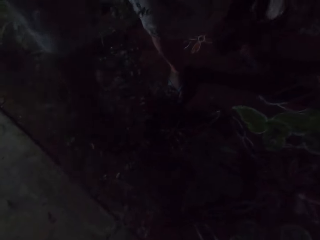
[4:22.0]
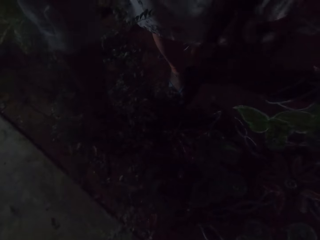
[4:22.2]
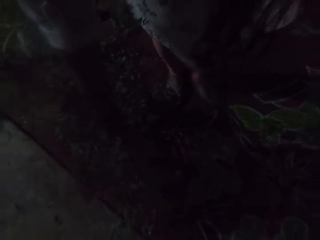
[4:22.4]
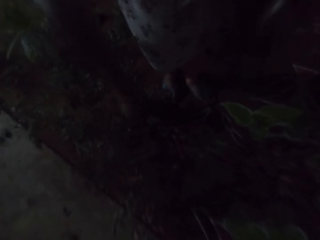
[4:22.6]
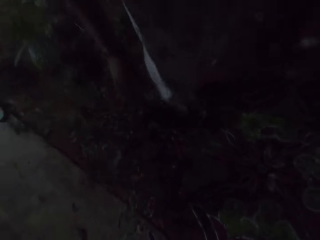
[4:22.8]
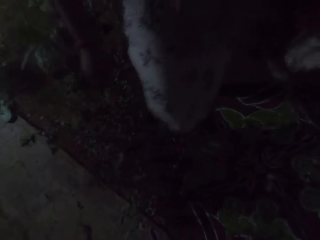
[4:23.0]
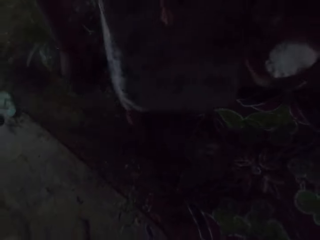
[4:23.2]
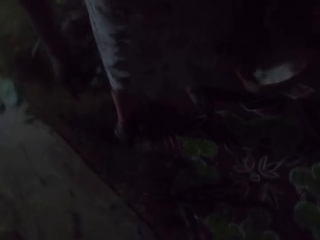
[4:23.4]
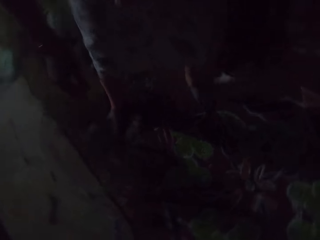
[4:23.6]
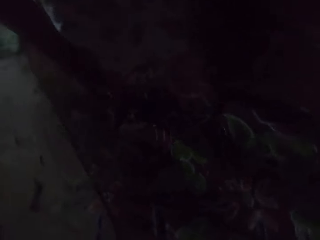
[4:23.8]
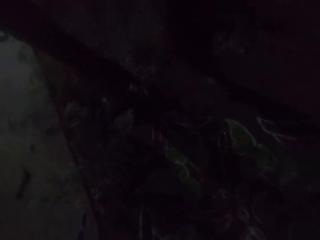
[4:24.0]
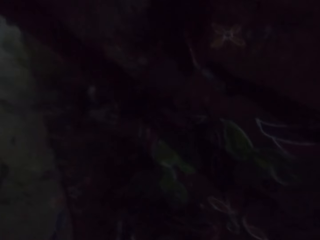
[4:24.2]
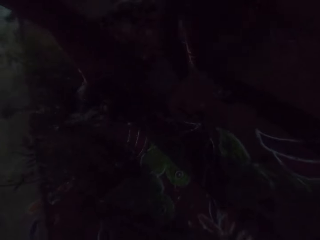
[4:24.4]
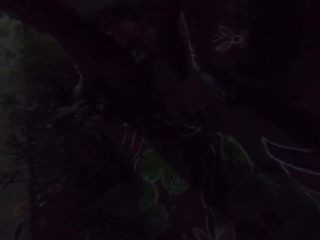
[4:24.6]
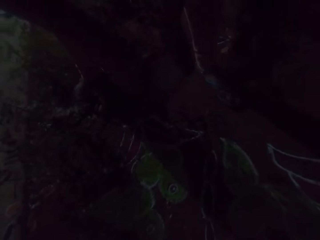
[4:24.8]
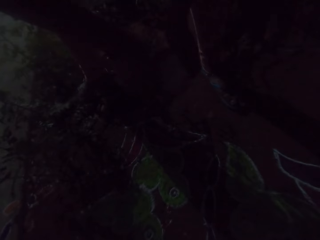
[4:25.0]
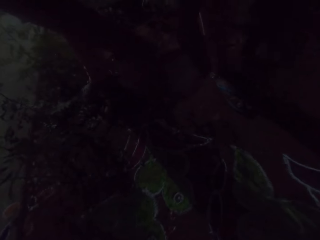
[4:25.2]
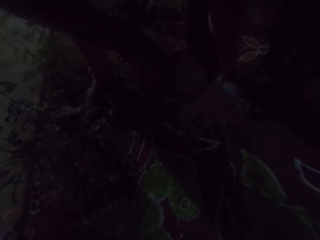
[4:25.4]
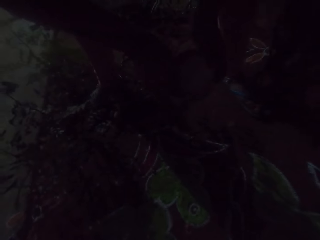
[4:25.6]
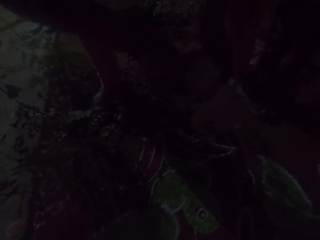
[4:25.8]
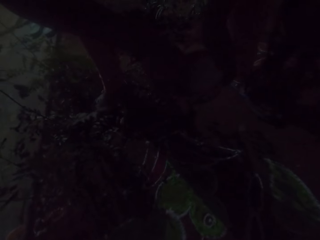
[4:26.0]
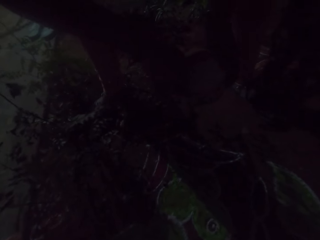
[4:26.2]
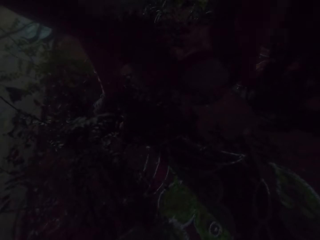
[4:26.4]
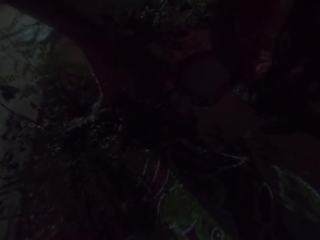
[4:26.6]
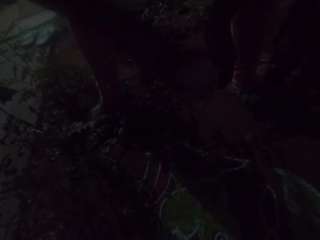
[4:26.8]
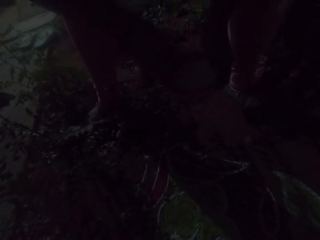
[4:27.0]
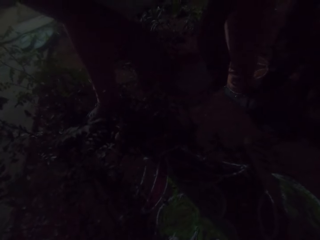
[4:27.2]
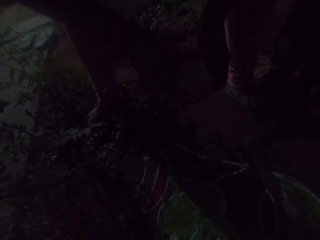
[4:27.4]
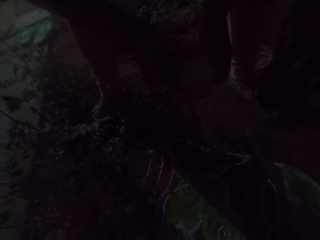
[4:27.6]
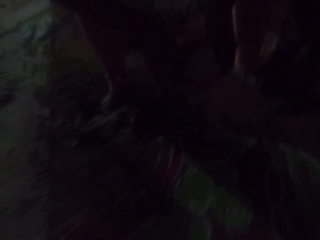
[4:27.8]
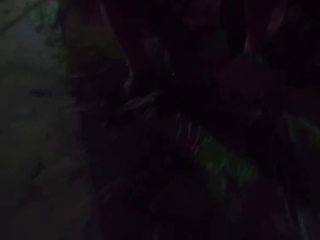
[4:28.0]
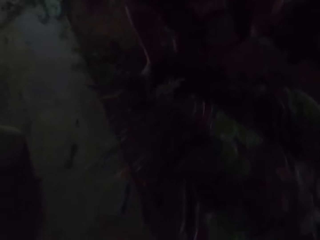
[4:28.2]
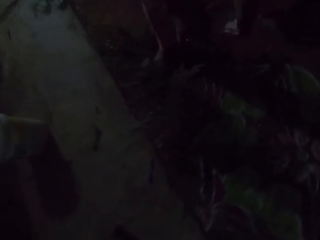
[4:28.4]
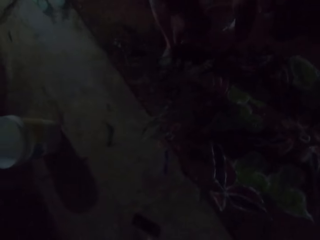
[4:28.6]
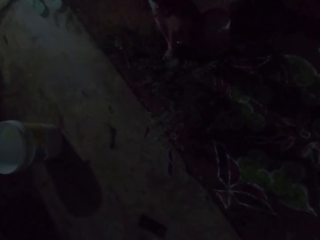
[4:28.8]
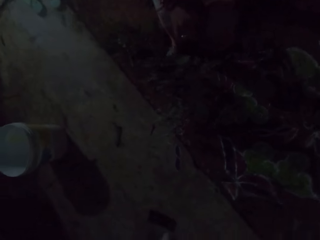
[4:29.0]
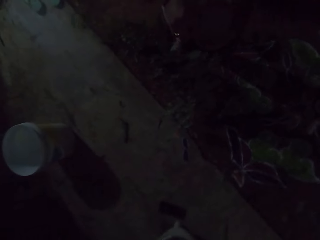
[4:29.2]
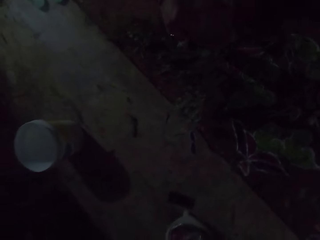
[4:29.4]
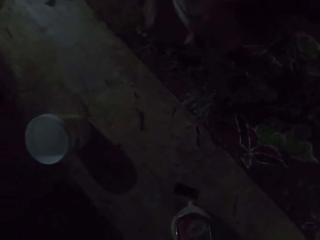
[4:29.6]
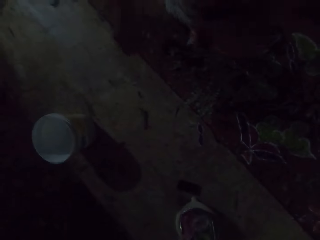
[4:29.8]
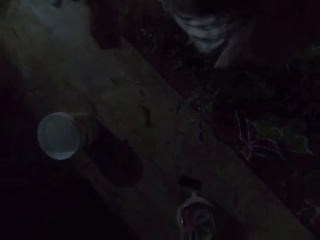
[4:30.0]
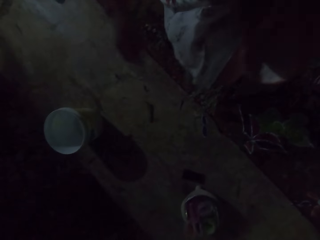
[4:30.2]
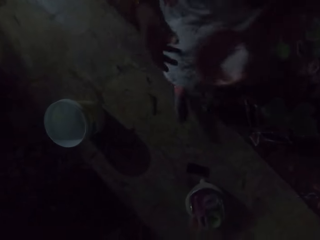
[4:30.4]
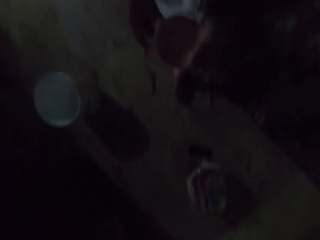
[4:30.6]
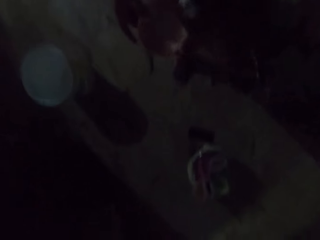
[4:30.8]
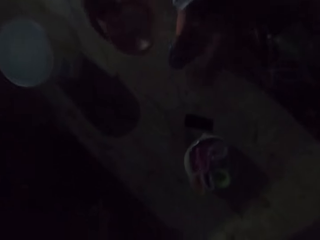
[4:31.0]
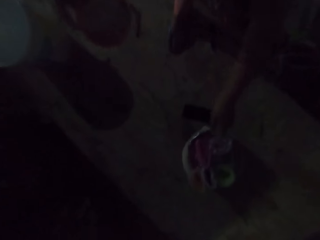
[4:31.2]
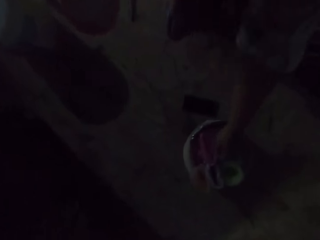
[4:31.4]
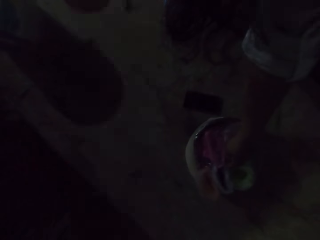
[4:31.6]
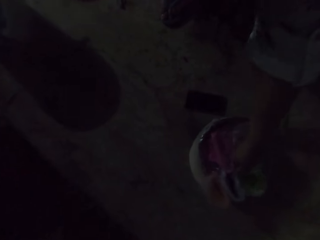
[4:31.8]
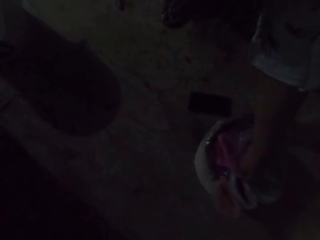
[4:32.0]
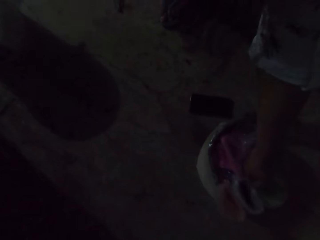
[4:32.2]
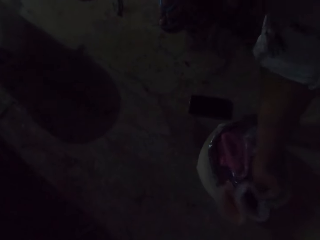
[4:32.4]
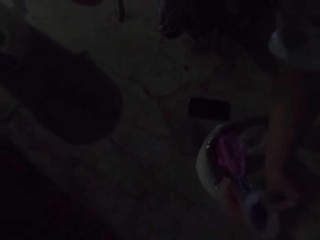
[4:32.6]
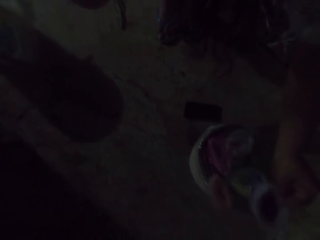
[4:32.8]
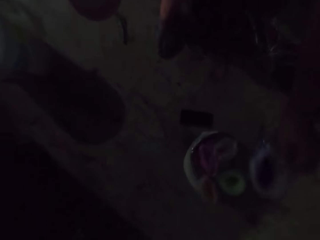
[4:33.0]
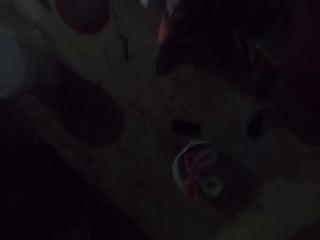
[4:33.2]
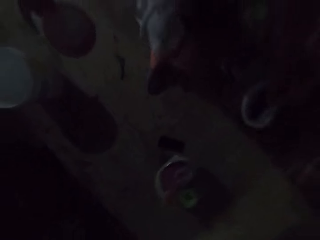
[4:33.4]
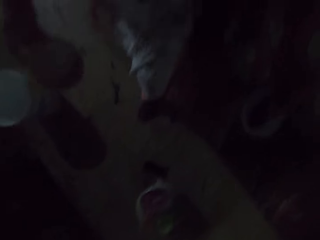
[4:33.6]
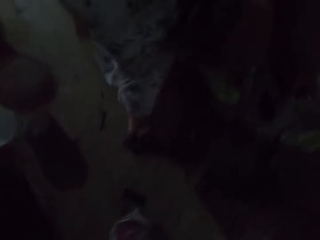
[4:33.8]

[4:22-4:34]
The camera wearer bends a plant on the ground with her right hand. She moves the plants with her hands. She steps on the plant with her right leg. She puts her right hand into the plate of Rangoli powder in her left hand. She passes the plate of Rangoli powder from her left hand to her right hand. She walks around the area. She picks up a bag of Rangoli powder from a bowl on the floor with her left hand.

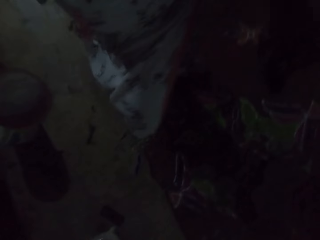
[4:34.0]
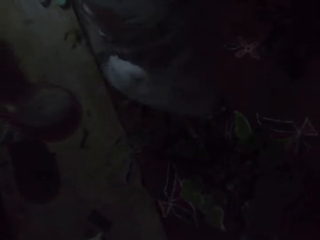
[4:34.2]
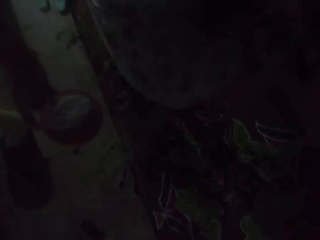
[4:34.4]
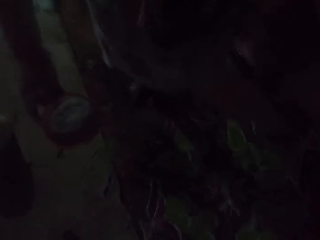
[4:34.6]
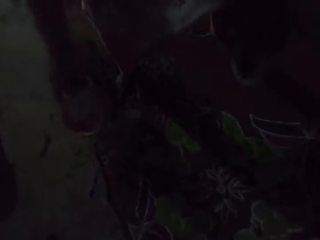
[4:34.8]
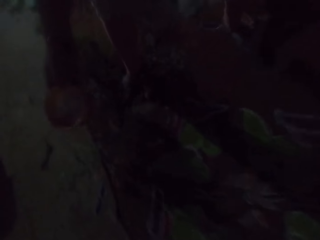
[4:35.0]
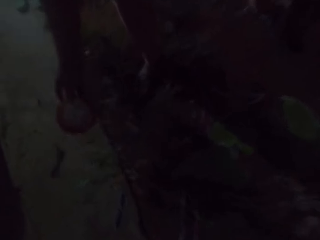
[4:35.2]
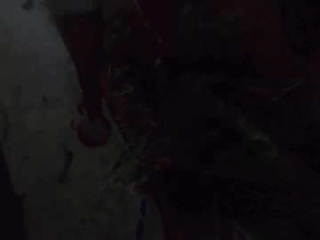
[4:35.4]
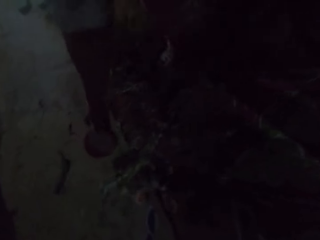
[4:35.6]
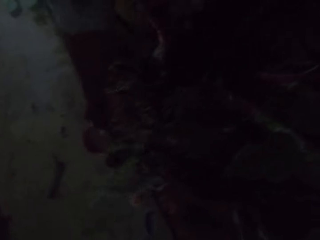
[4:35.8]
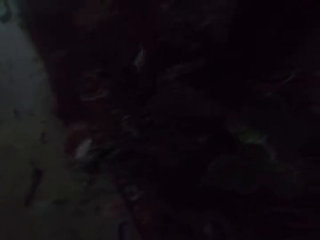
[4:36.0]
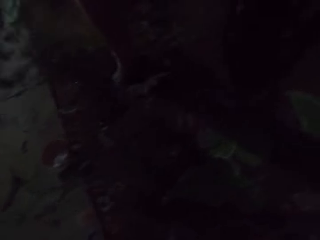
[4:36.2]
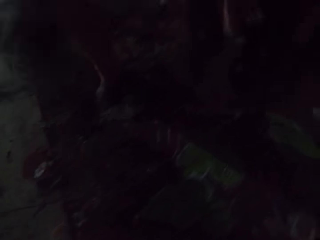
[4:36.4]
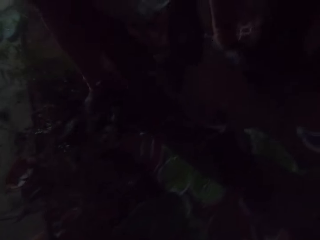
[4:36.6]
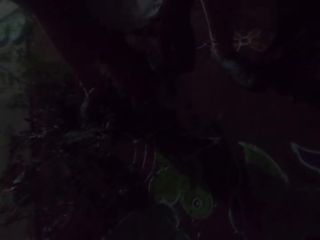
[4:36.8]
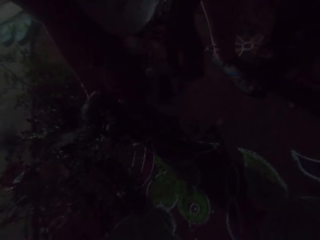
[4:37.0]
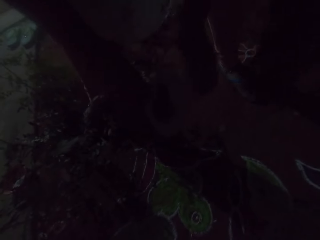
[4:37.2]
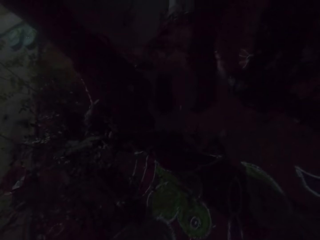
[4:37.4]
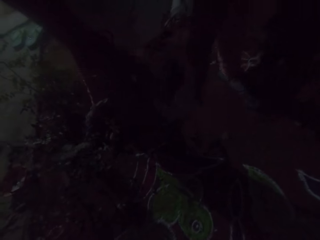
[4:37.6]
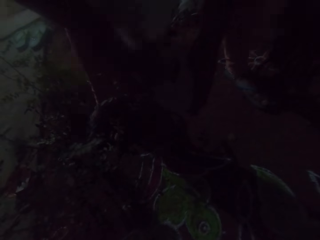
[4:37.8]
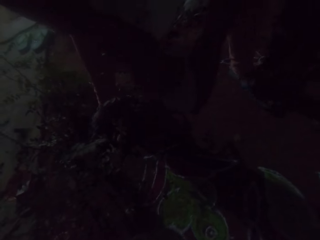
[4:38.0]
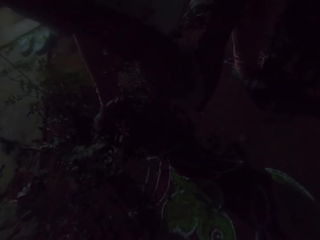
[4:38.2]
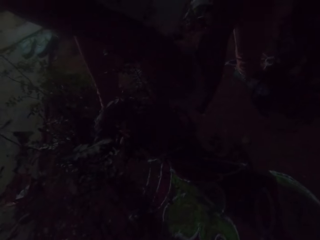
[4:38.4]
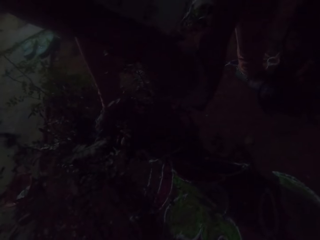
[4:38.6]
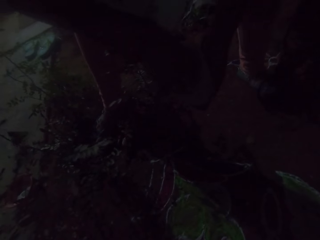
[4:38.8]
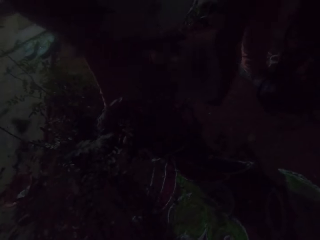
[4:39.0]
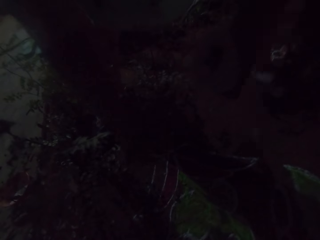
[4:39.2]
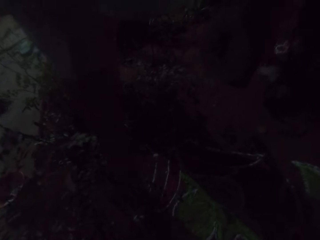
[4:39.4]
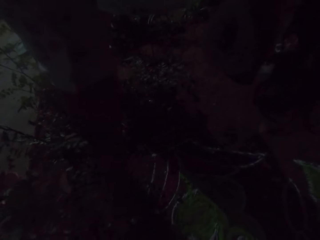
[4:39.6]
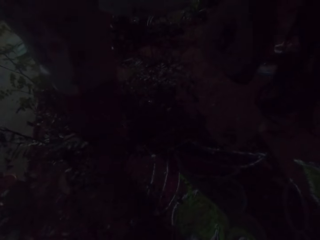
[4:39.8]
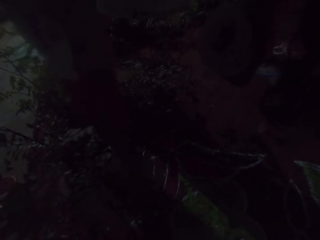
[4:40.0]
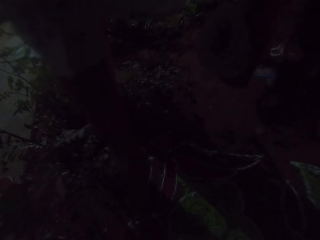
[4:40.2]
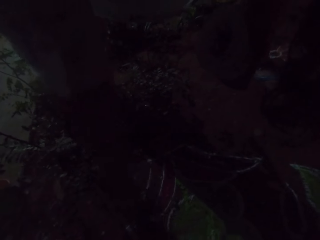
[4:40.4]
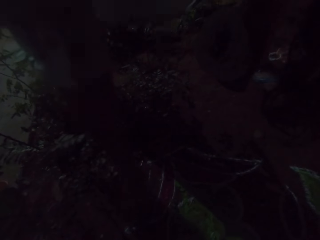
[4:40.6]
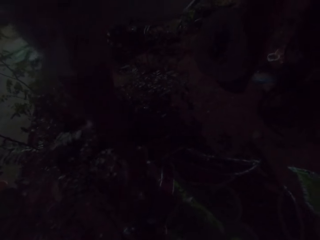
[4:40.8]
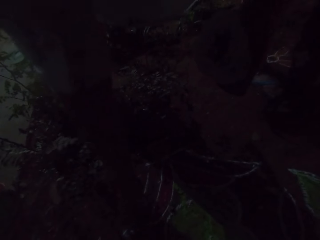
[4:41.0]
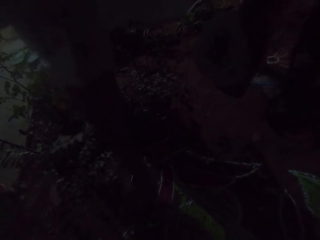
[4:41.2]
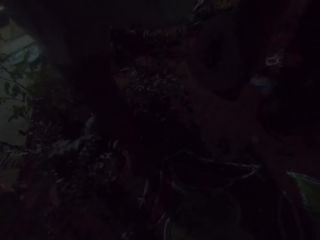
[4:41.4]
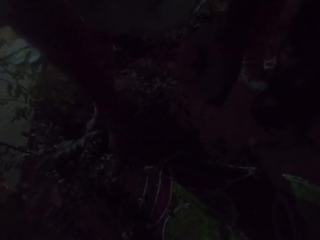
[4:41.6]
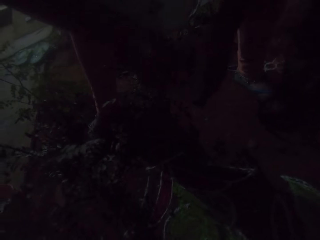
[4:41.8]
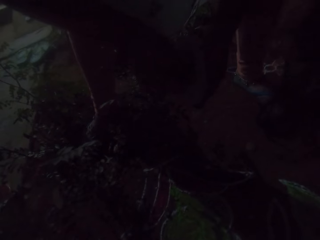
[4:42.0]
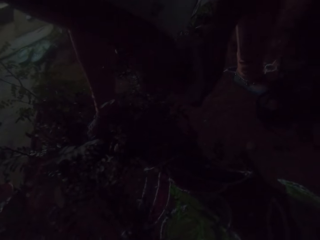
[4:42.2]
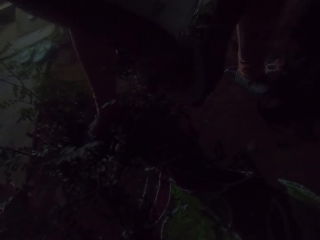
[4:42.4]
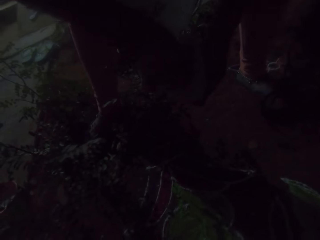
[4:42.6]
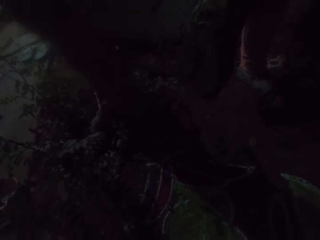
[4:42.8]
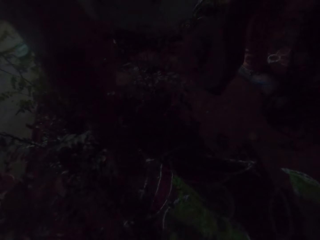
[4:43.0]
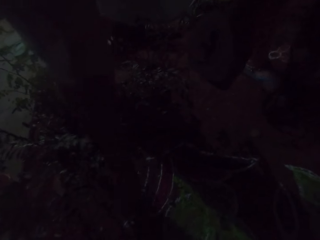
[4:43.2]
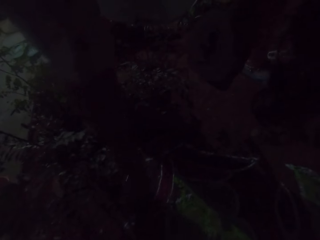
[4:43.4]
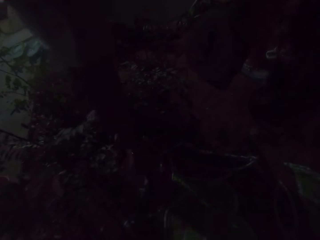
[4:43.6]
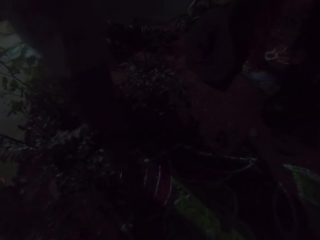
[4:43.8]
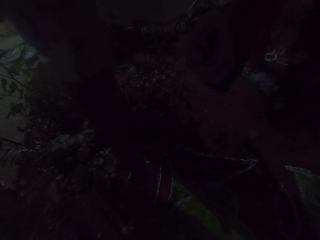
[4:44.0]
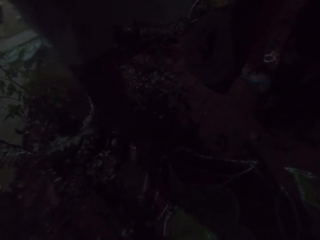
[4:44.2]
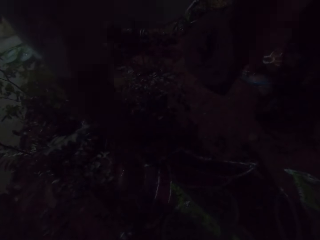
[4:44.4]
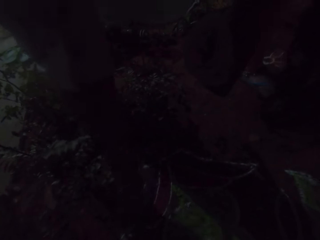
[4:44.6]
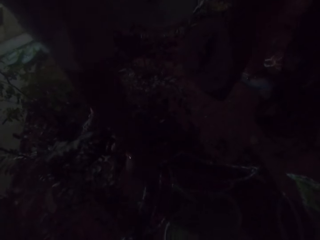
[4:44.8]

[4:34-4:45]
The camera wearer walks around the area. She drops the plate of Rangoli in her right hand on the floor. She opens the bag of Rangoli powder with both hands. She walks around the area. She holds the bag of Rangoli powder with her right hand. She puts the bag of Rangoli powder into her left hand with her right hand. She adjusts the paper with her hands. She takes some Rangoli powder from the bag of Rangoli powder in her left hand with her right hand. She decorates the floor with the Rangoli powder in her right hand. She takes some Rangoli powder from the bag of Rangoli powder in her left hand with her right hand. She decorates the floor with the Rangoli powder in her right hand.
